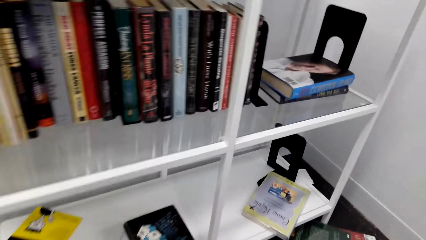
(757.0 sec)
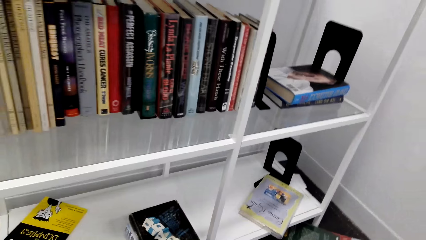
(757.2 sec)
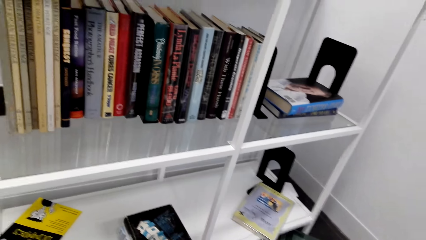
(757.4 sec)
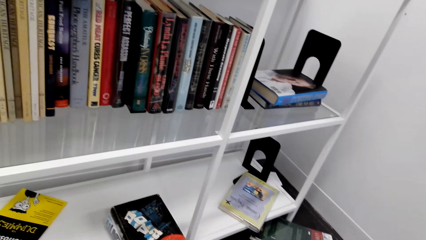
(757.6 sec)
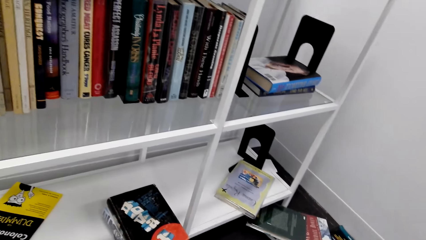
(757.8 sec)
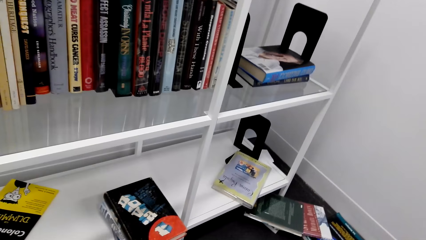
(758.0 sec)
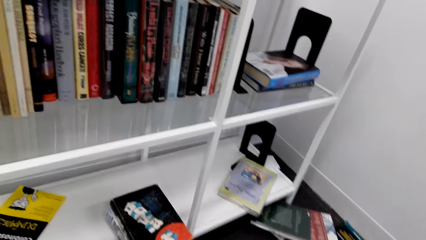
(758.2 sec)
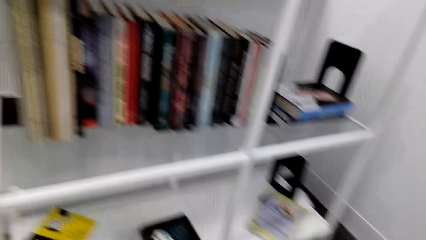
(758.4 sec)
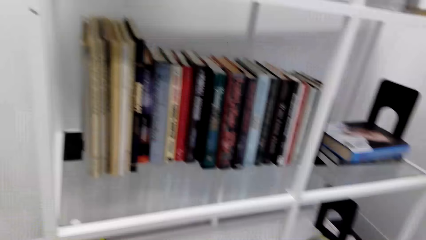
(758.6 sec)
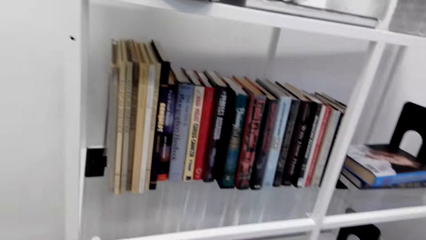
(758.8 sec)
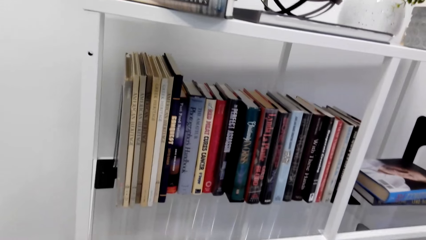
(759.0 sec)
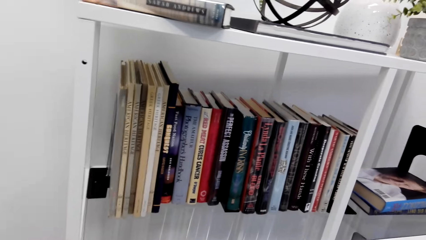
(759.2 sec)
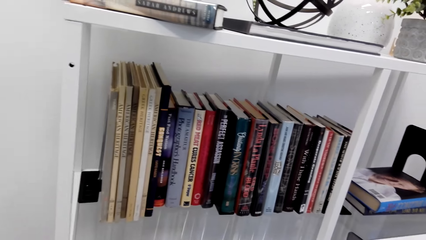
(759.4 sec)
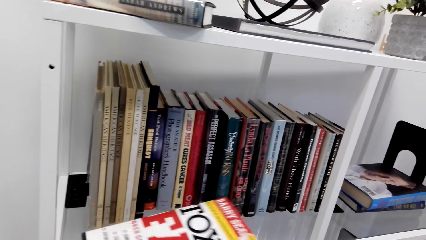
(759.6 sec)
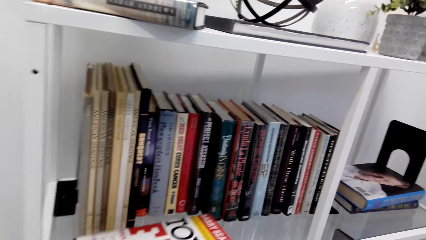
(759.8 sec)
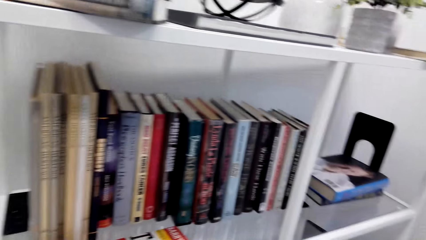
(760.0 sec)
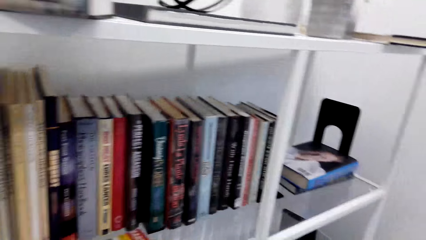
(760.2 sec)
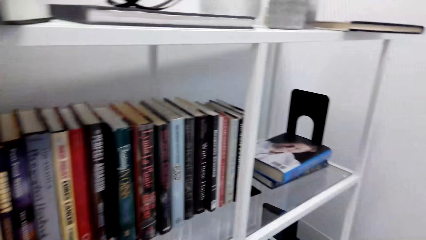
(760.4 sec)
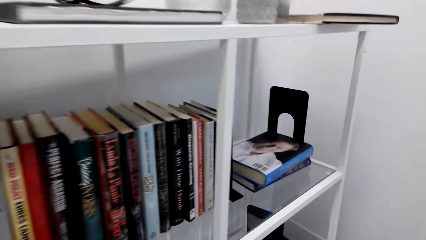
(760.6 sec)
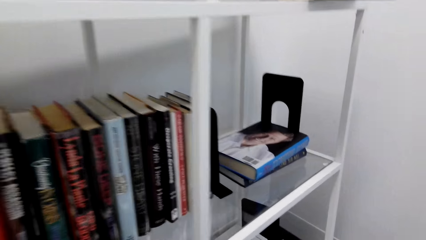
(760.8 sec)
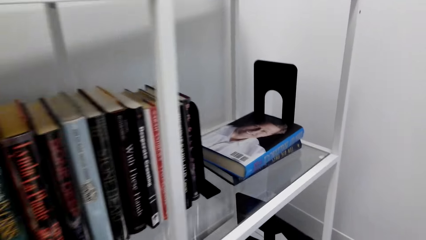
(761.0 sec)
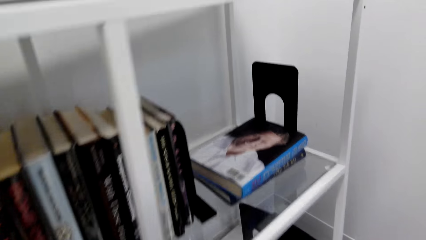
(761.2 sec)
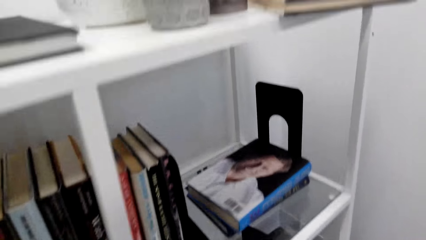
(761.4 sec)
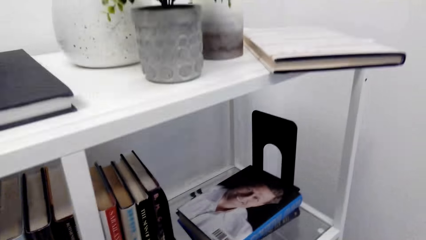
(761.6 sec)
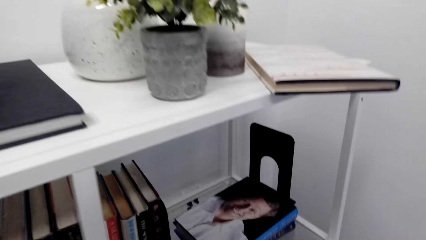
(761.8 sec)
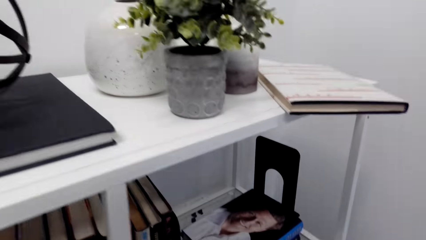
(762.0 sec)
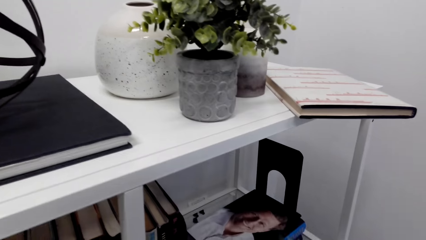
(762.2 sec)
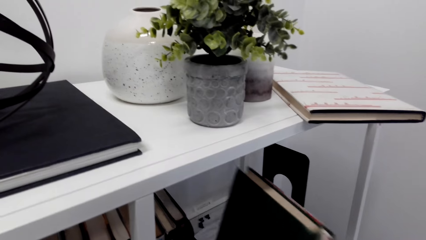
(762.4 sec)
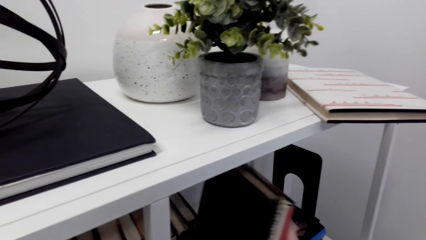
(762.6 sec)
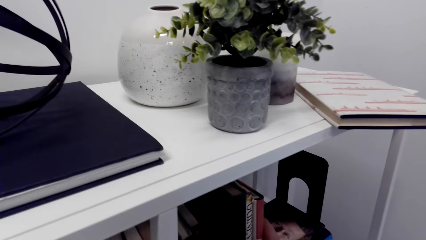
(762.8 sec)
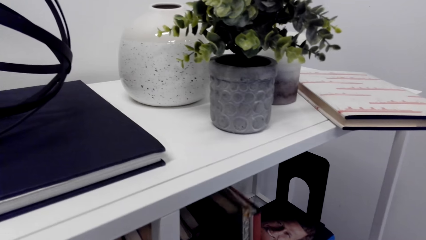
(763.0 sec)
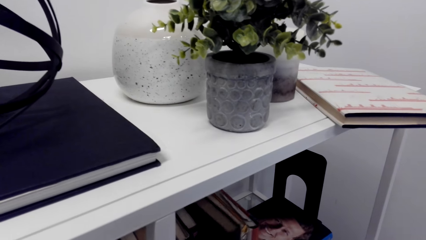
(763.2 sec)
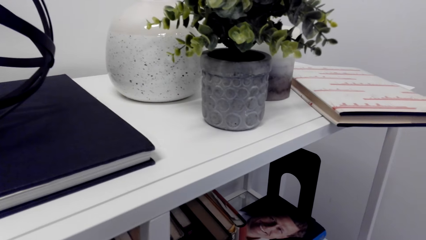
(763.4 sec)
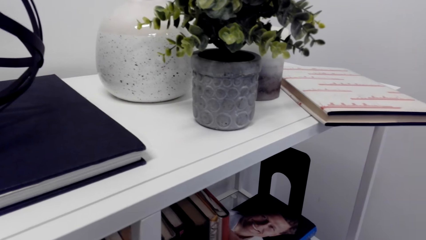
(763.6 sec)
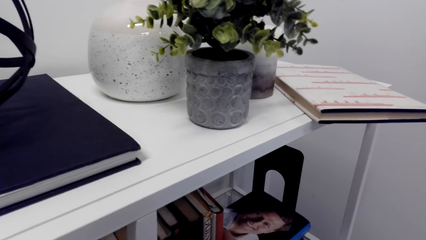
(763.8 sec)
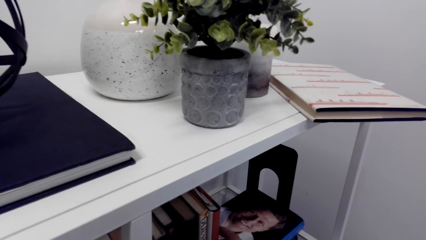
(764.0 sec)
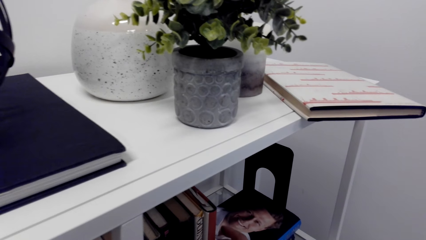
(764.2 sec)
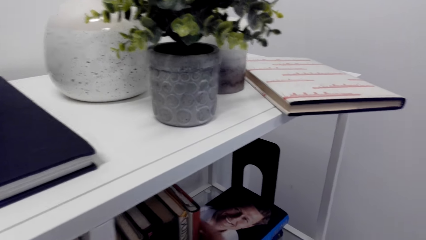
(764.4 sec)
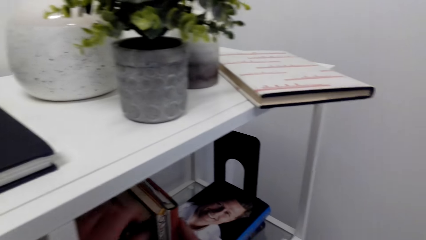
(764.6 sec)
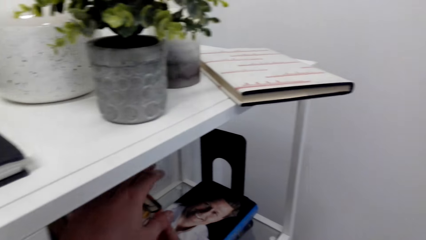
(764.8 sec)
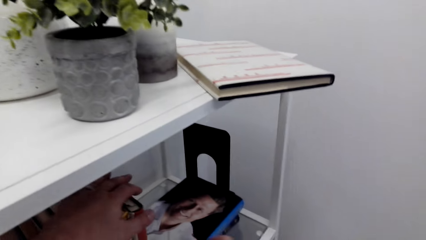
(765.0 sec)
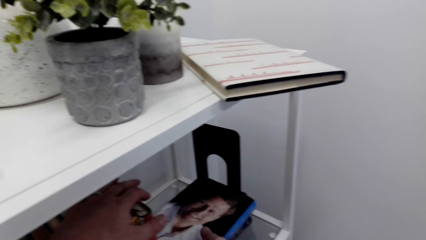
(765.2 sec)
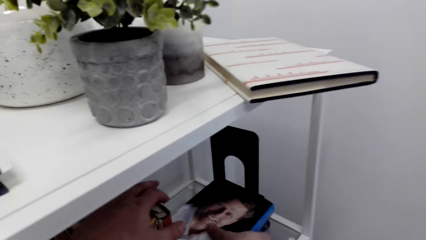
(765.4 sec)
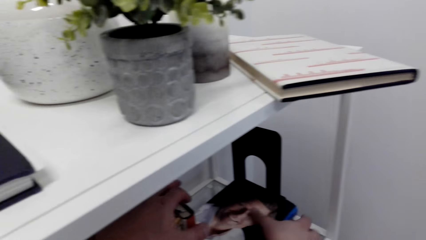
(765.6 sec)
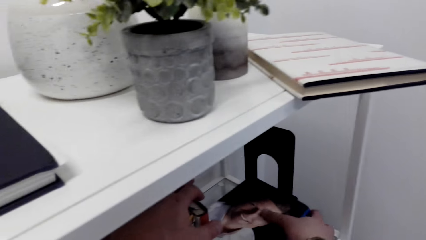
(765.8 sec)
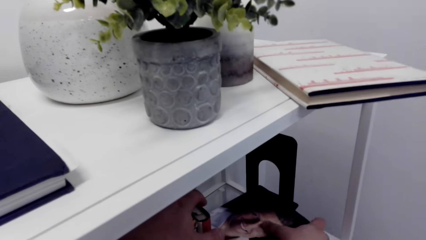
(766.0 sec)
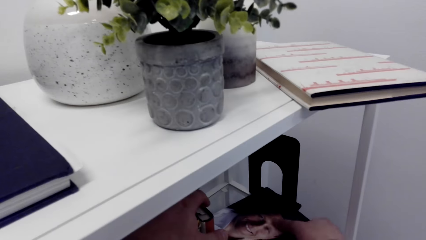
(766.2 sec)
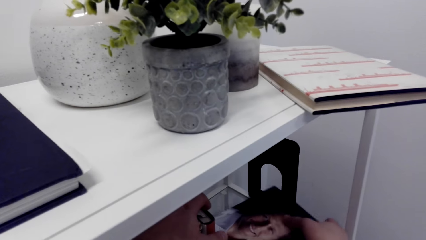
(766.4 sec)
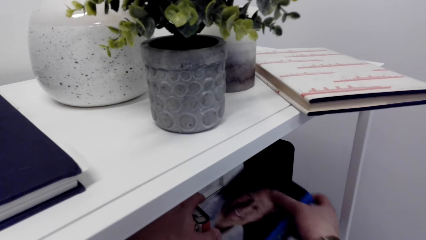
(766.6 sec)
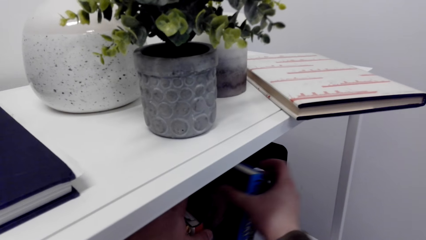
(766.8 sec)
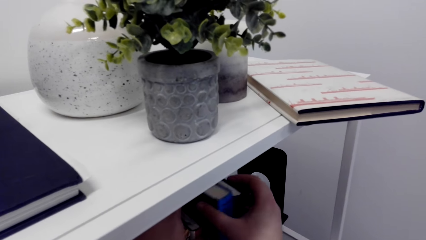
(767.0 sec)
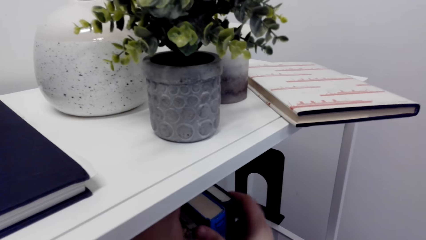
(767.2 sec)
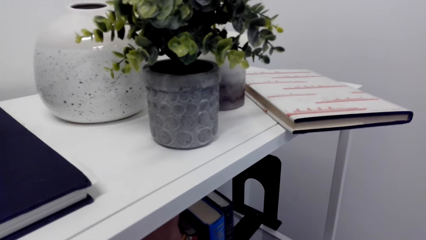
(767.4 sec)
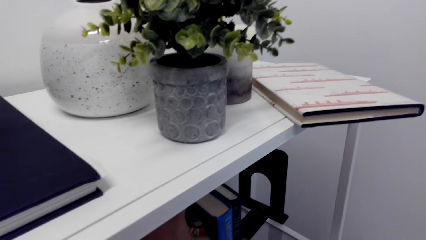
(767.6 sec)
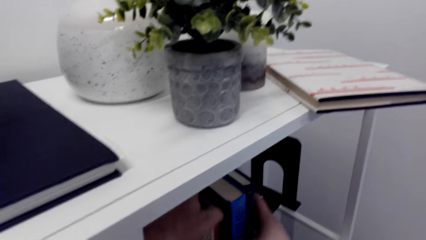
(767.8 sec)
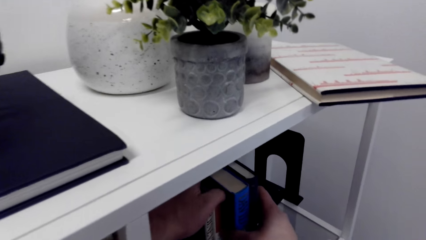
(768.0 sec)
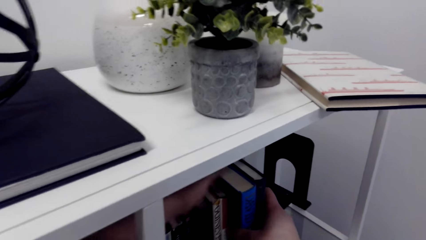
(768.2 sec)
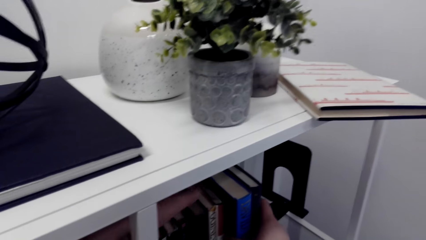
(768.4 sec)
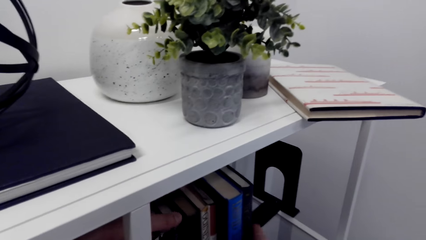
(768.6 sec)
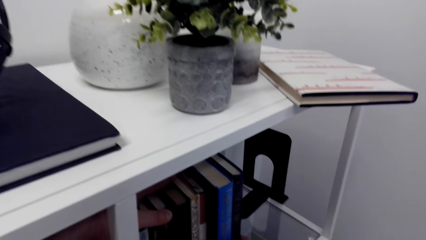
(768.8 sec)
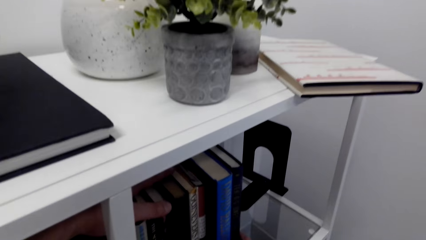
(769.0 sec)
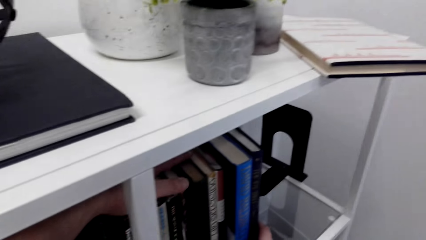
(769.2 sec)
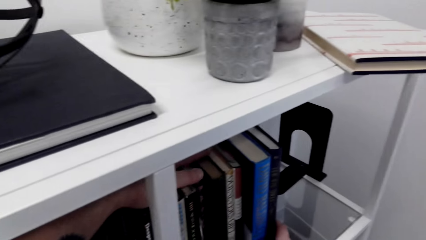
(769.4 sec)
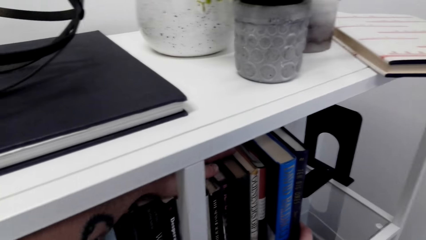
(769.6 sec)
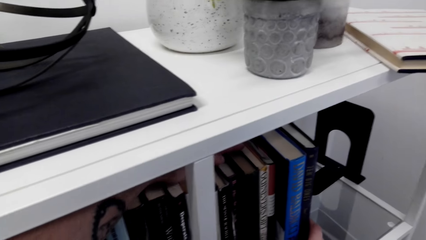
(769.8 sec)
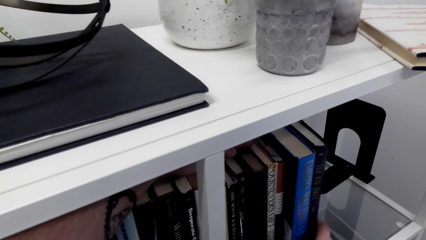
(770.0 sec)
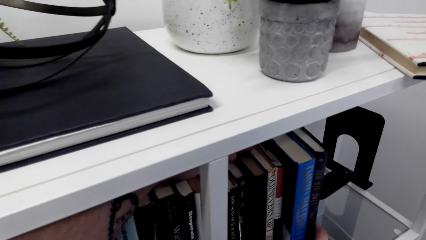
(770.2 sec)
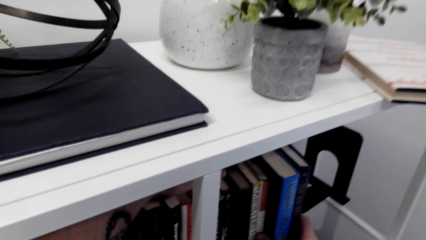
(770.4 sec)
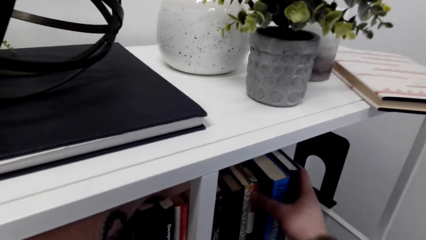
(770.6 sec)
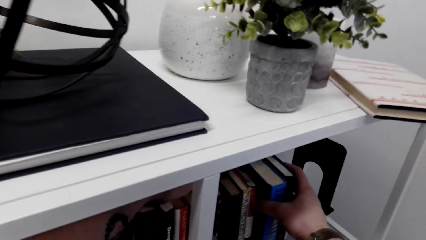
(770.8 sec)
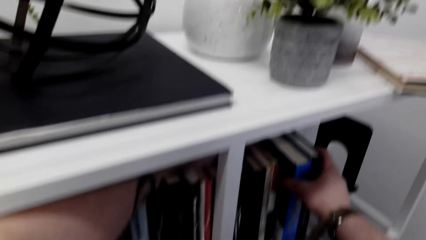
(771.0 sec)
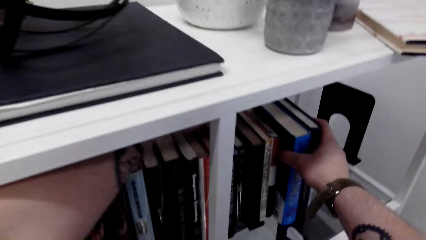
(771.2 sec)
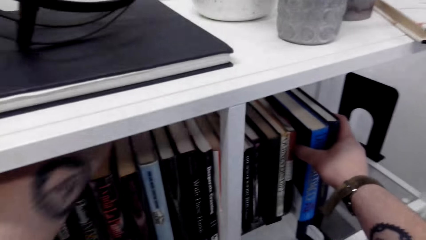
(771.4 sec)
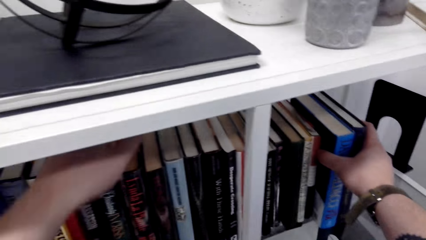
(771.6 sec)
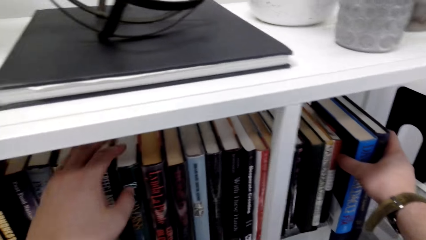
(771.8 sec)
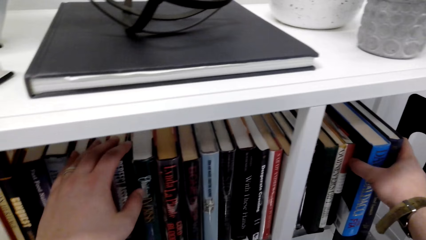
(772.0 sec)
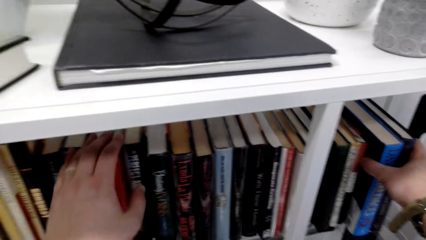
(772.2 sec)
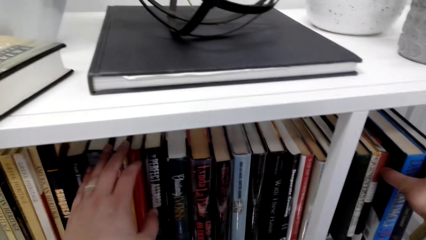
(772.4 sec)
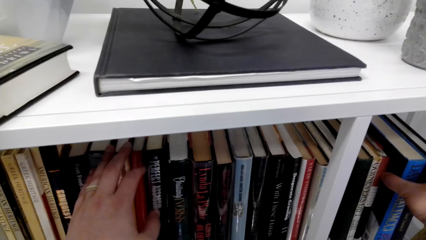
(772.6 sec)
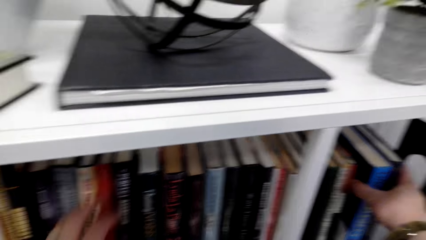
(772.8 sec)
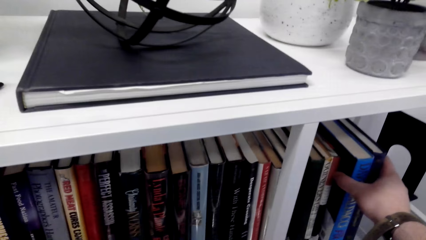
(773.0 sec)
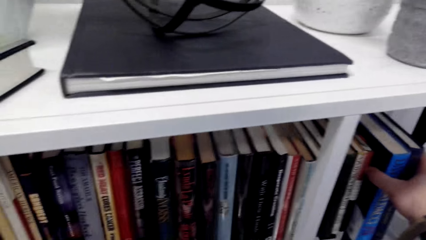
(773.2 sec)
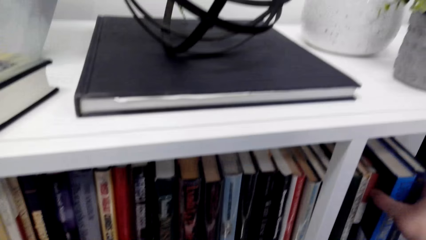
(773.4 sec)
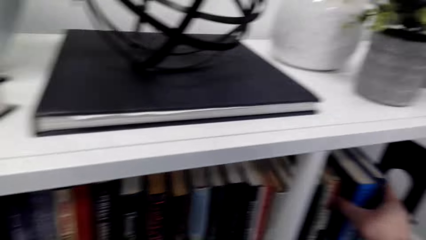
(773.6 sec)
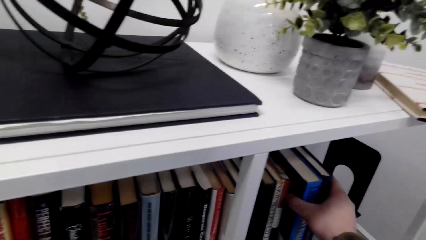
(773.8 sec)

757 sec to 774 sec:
The camera wearer puts the book on the shelf. They arrange the books on the shelf. They put the book on the shelf.
